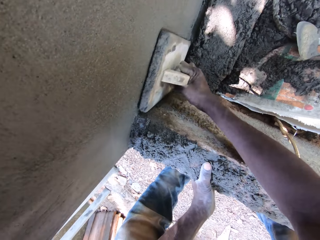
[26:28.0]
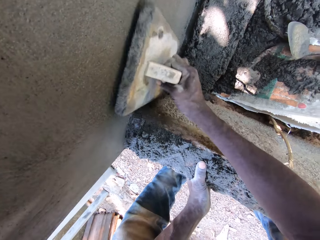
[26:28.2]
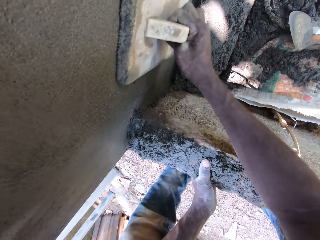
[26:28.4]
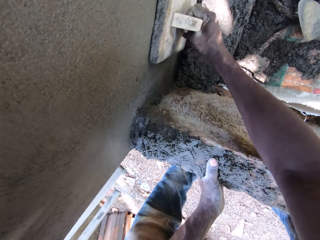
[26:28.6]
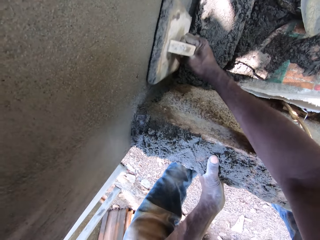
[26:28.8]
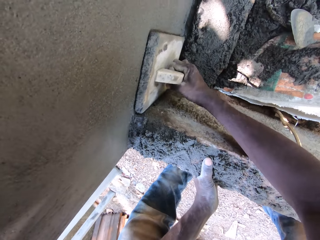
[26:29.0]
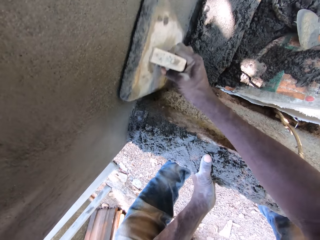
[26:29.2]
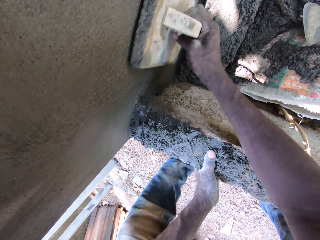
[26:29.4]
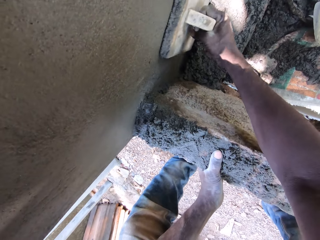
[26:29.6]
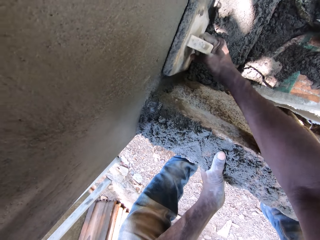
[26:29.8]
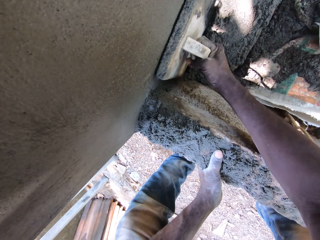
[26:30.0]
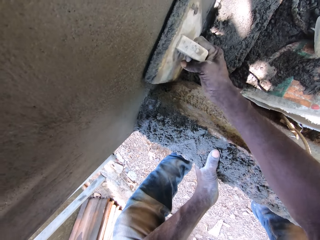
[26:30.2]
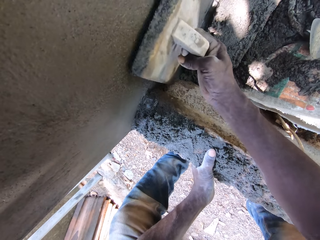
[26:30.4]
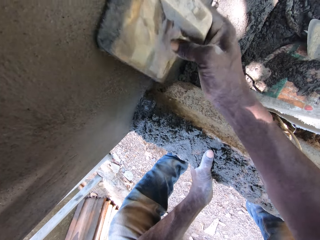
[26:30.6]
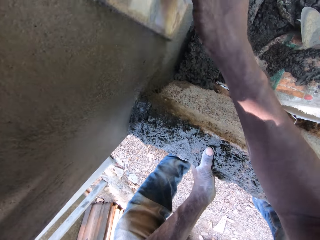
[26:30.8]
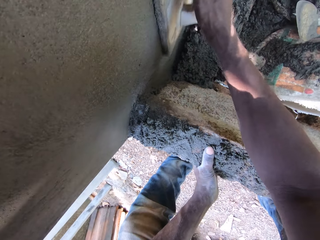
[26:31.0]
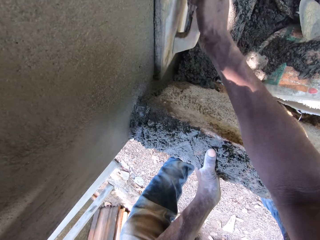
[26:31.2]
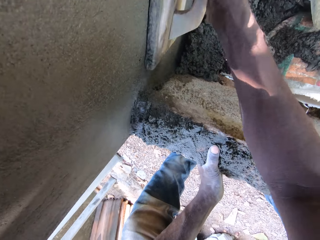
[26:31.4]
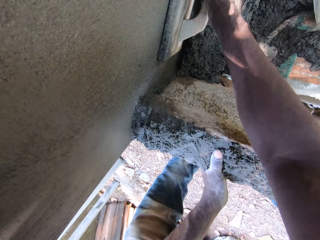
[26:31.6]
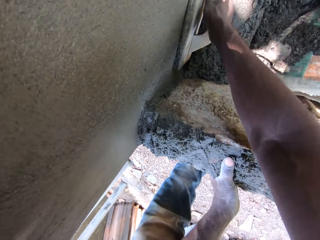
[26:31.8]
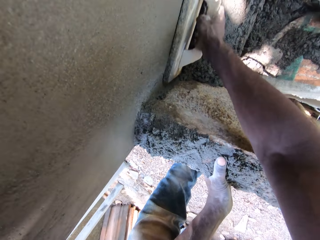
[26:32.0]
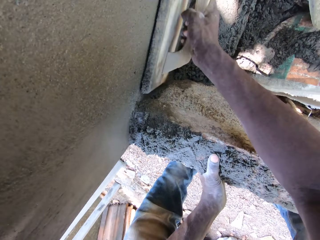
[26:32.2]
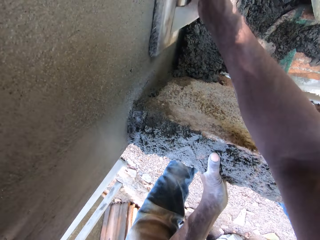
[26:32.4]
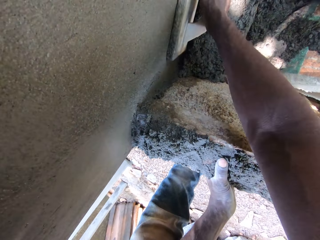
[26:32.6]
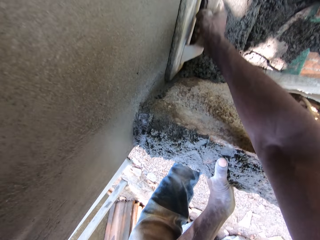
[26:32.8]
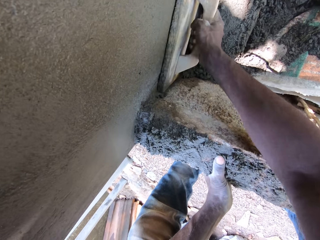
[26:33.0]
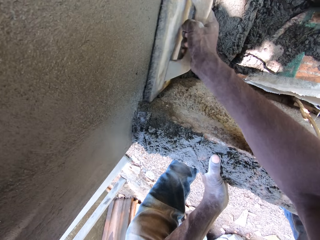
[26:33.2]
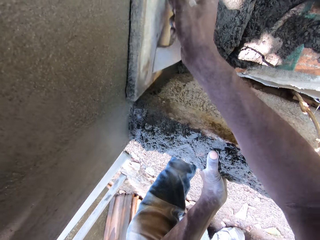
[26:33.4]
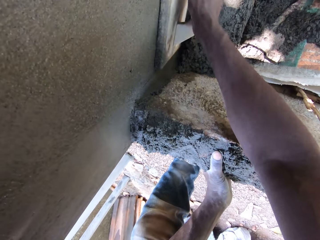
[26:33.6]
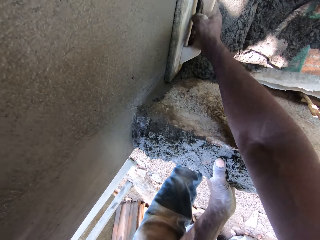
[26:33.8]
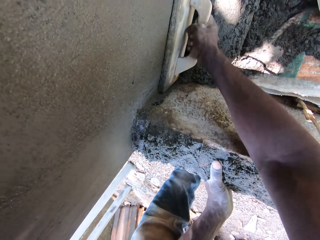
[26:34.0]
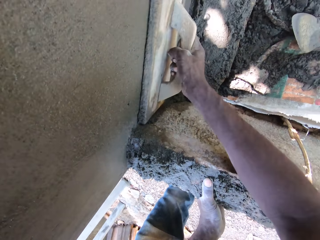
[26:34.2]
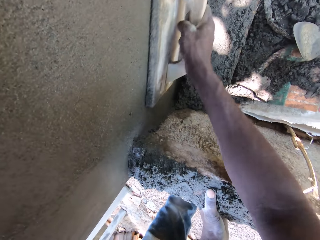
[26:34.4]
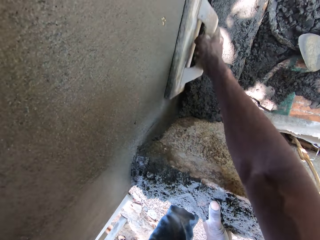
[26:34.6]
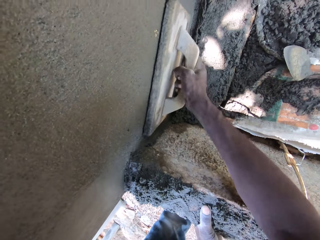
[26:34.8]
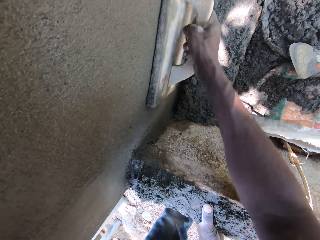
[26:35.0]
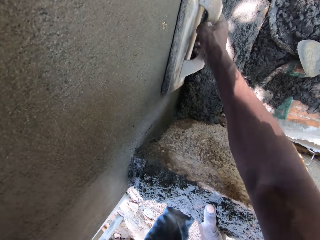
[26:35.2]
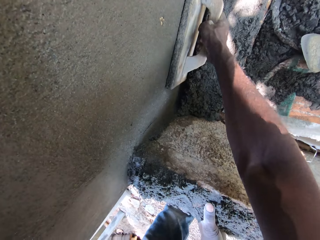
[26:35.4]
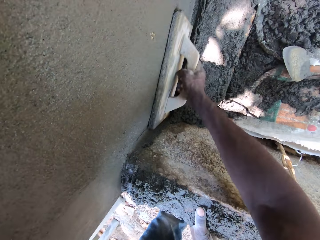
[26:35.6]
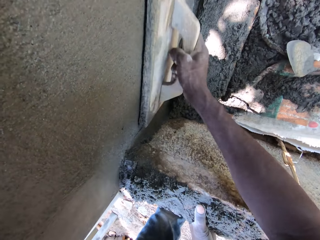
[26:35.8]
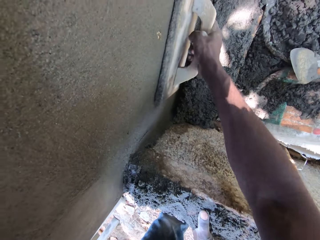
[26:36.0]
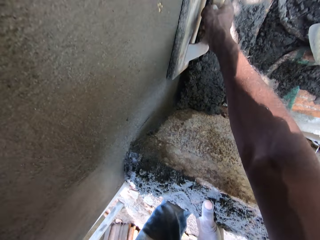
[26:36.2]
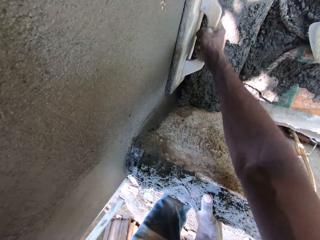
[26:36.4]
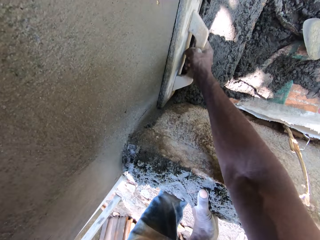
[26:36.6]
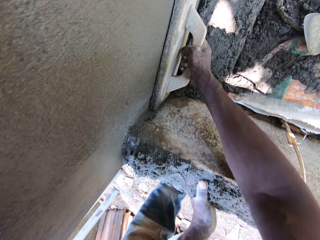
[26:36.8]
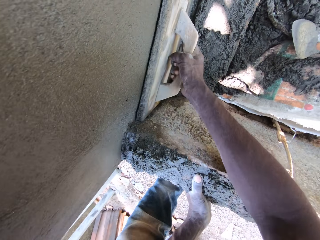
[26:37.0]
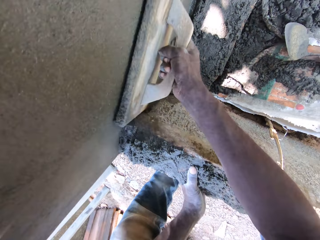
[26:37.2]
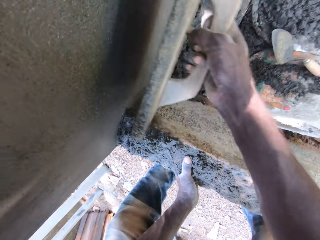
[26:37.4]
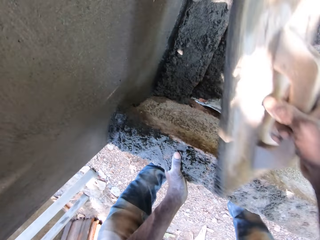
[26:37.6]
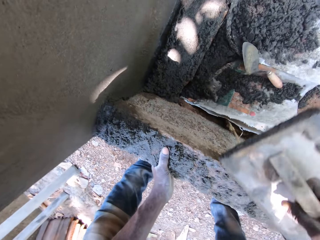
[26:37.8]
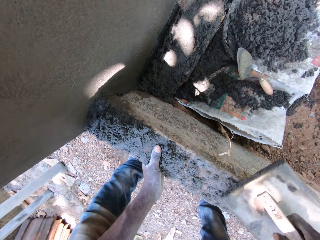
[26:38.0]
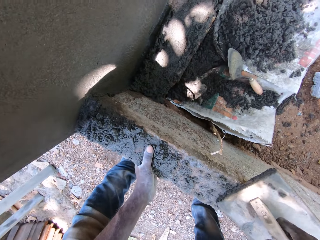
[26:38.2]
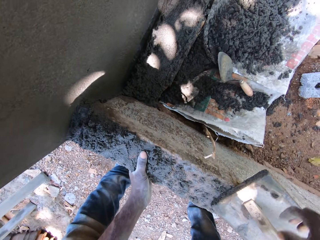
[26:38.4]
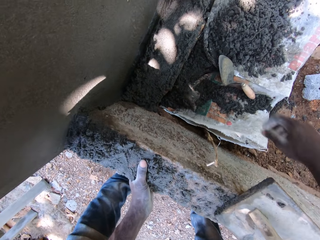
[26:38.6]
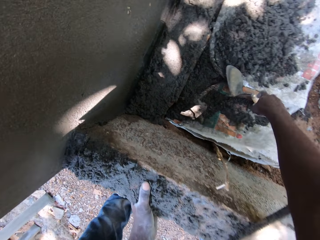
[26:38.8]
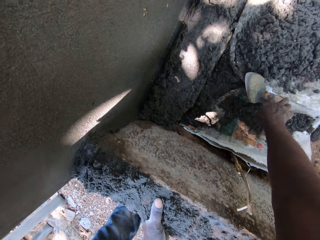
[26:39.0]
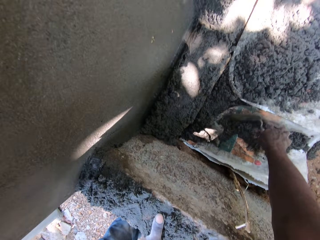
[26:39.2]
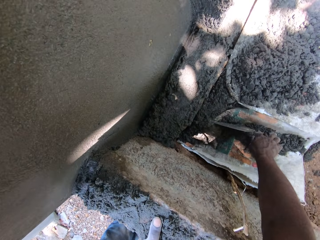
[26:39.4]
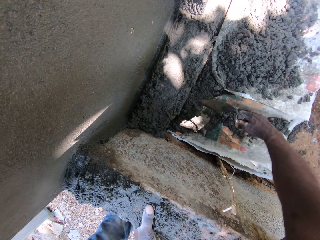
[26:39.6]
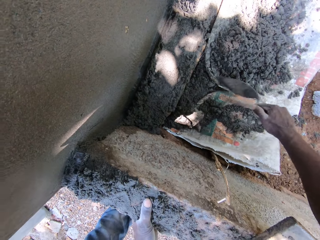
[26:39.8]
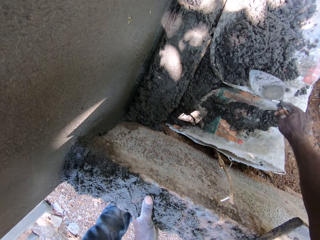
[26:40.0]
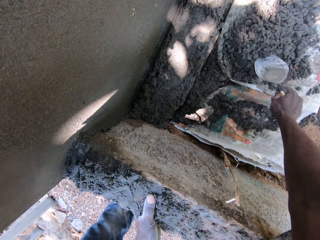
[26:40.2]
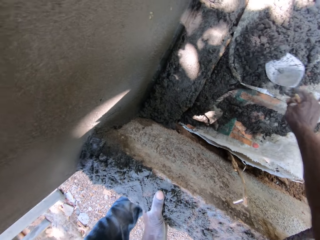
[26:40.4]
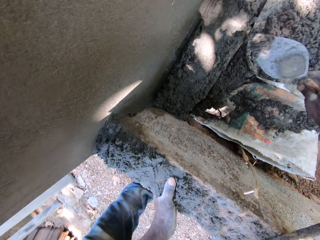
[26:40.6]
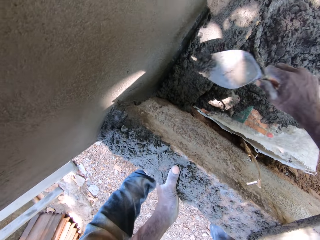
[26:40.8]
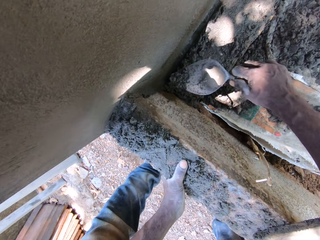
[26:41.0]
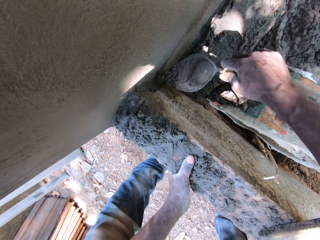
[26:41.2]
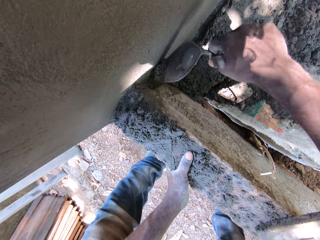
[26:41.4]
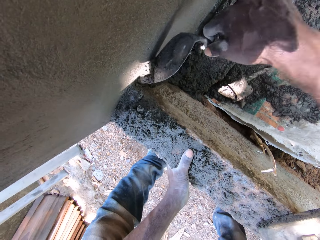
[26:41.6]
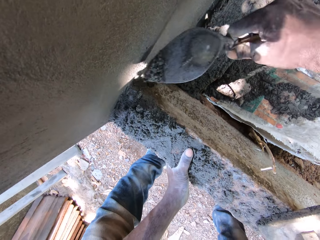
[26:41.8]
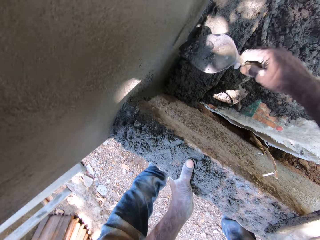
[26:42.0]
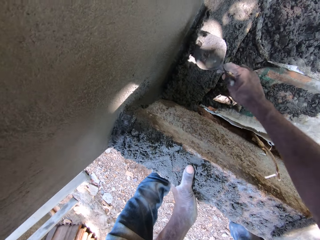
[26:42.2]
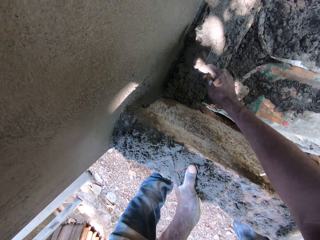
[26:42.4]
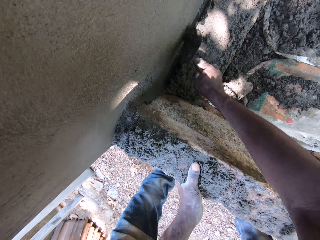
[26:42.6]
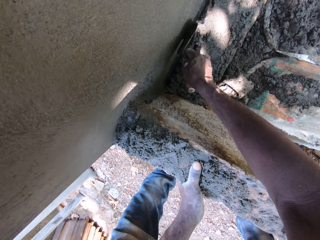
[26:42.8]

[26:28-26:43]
The camera wearer drops the plastering trowel onto the small block fence. He picks the brick trowel from the ground with his right hand. He scoops mortar from the sack with the brick trowel in his right hand. He smoothens the mortar onto the wall with the brick trowel in his right hand.

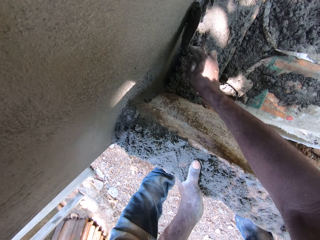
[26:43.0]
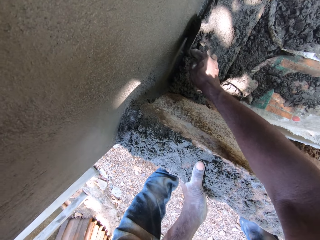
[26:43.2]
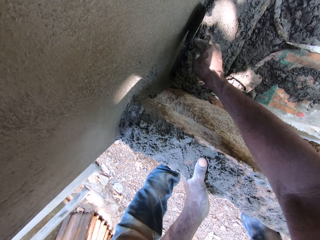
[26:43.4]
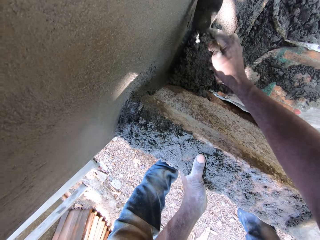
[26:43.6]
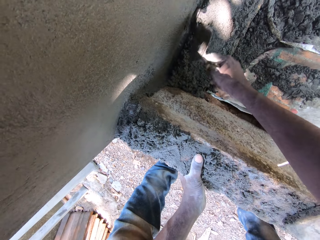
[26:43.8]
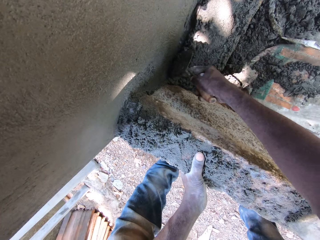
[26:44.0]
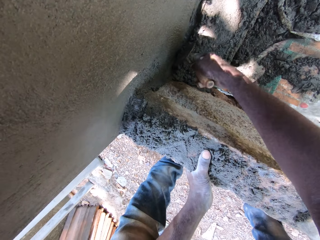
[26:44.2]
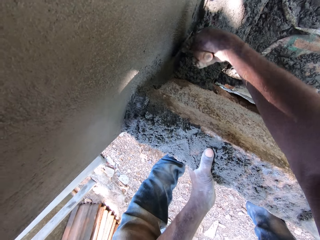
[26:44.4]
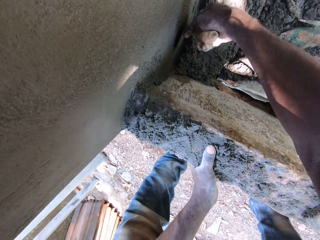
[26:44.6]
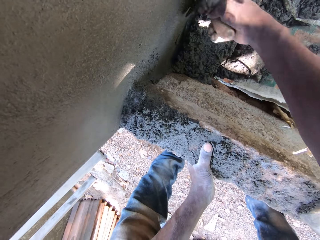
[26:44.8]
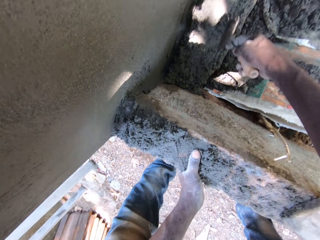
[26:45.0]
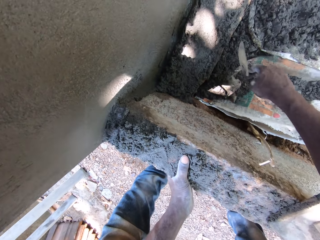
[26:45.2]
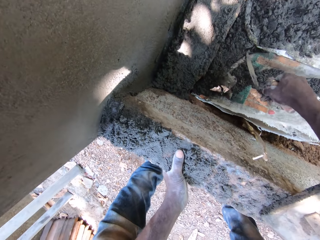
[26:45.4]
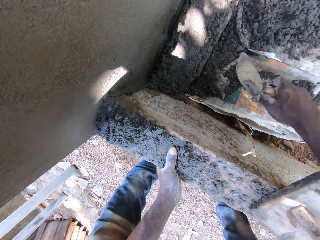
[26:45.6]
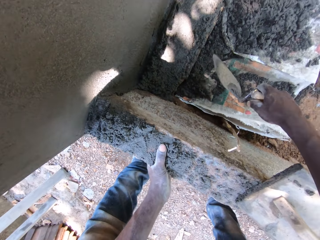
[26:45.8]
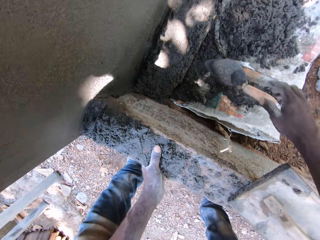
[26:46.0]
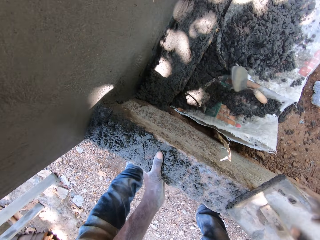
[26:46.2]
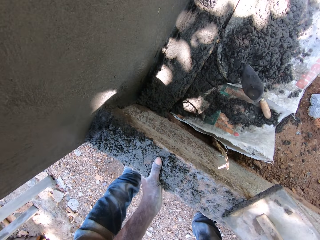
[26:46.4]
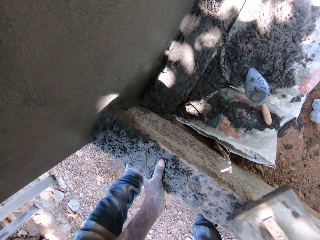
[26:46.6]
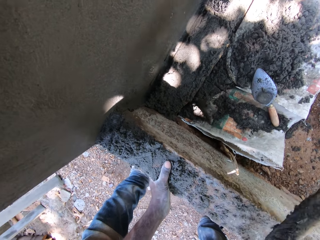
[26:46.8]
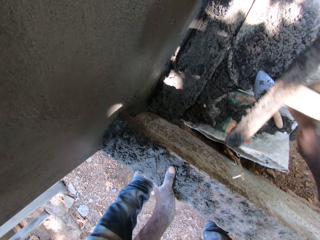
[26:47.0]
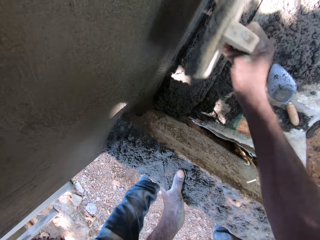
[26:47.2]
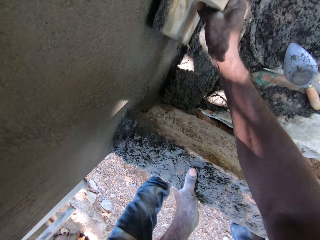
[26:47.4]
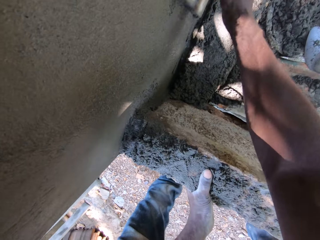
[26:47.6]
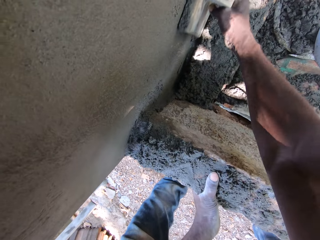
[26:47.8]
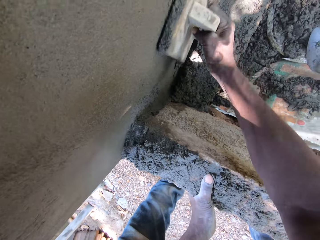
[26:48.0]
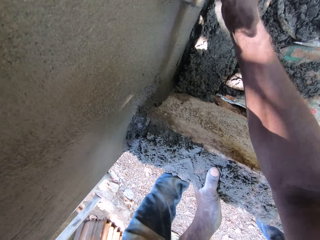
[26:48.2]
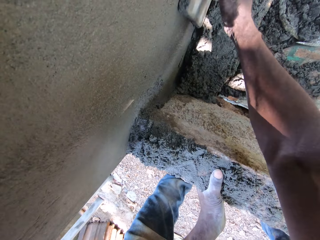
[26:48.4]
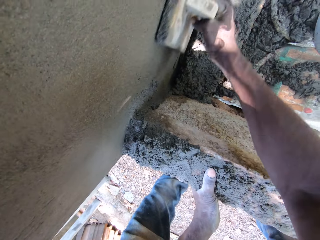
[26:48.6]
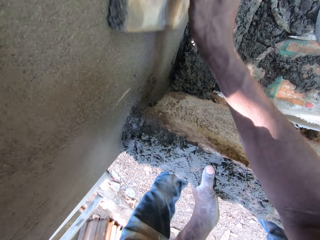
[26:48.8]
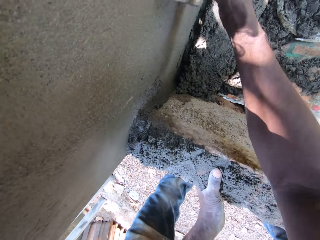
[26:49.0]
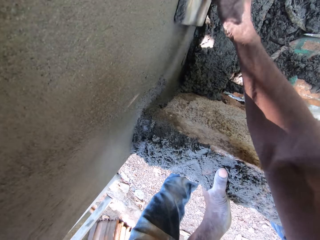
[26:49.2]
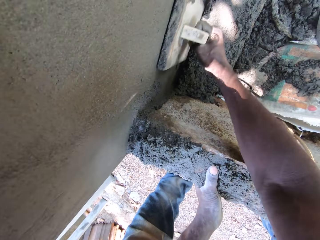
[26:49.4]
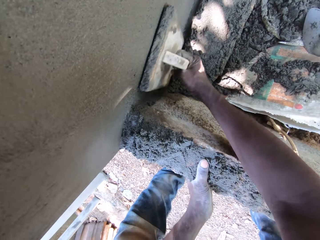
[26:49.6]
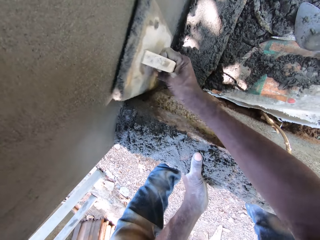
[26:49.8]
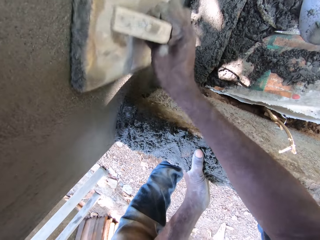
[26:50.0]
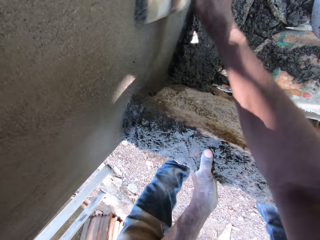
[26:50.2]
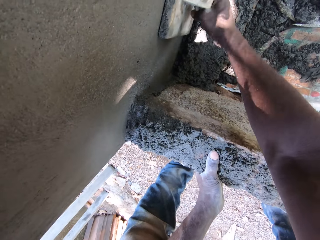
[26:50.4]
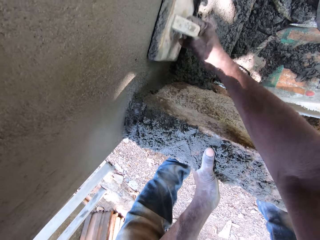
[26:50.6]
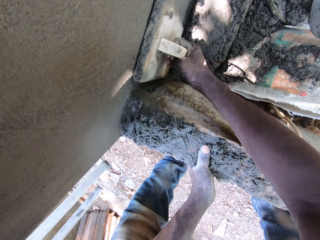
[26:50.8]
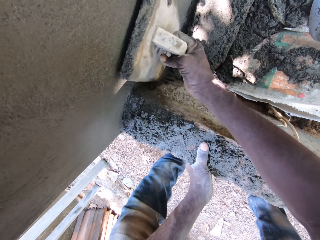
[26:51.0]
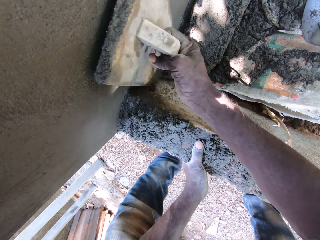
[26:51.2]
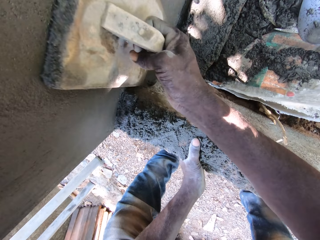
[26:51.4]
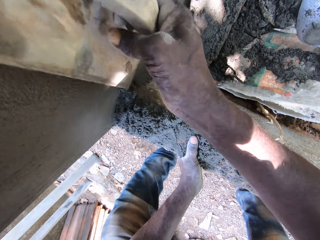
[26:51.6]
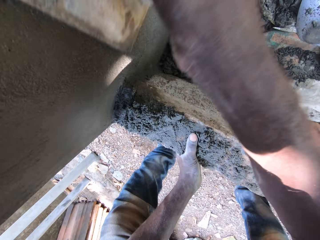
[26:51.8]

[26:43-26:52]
The camera wearer drops the brick trowel onto the ground. He picks the plastering trowel from the small block fence with his right hand. He smoothens the wall with the plastering trowel in his right hand.
